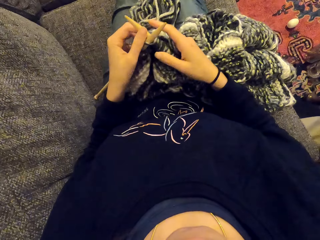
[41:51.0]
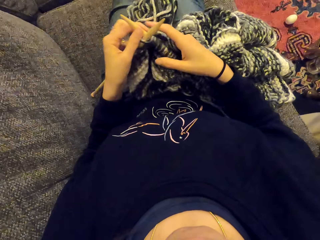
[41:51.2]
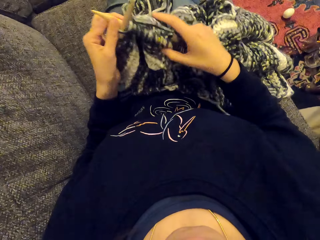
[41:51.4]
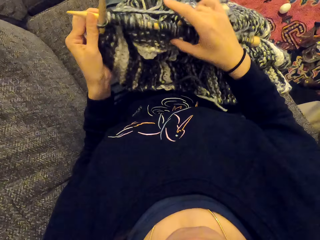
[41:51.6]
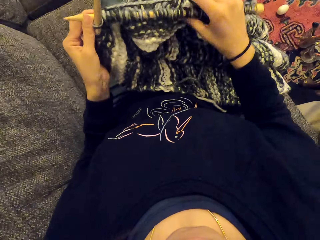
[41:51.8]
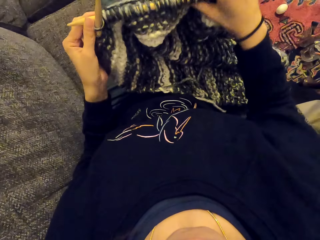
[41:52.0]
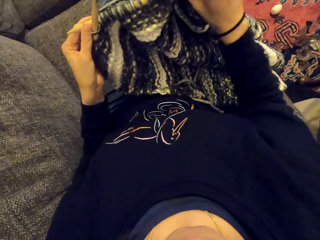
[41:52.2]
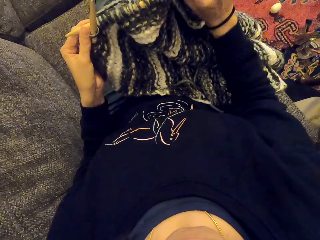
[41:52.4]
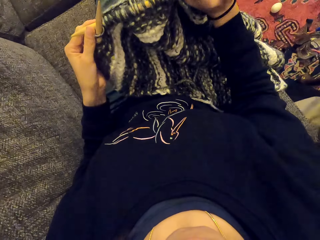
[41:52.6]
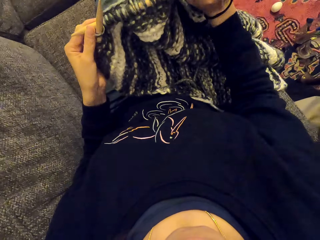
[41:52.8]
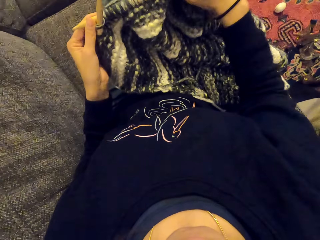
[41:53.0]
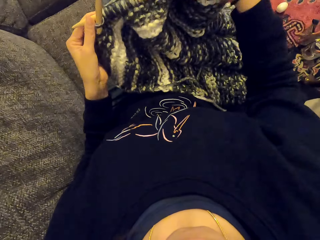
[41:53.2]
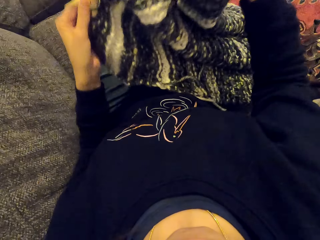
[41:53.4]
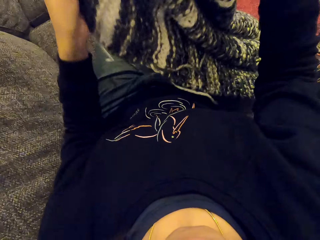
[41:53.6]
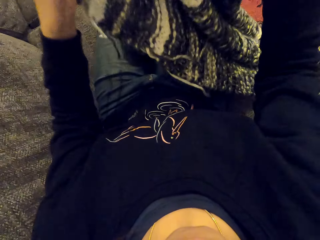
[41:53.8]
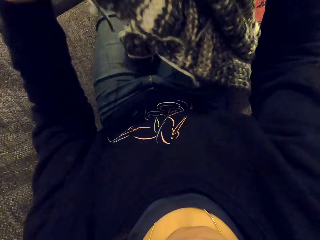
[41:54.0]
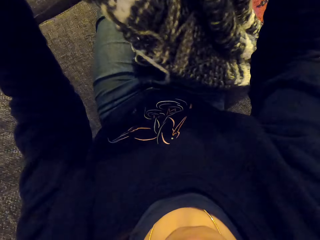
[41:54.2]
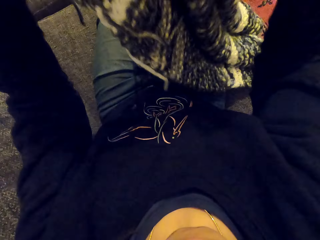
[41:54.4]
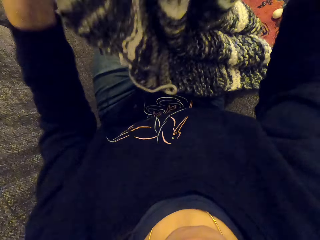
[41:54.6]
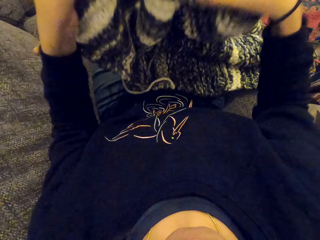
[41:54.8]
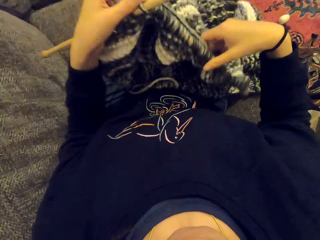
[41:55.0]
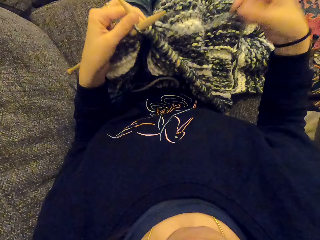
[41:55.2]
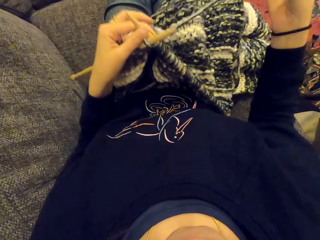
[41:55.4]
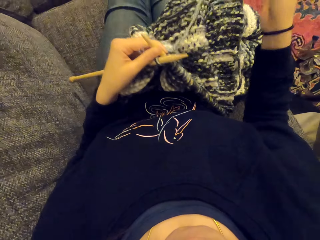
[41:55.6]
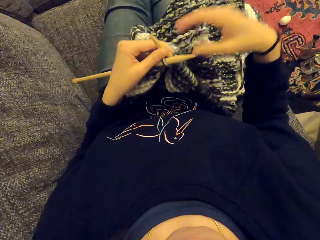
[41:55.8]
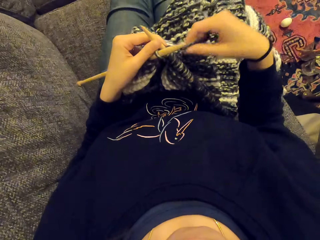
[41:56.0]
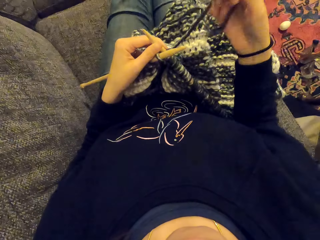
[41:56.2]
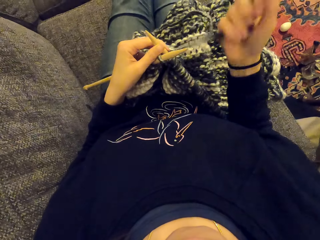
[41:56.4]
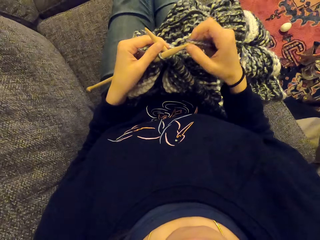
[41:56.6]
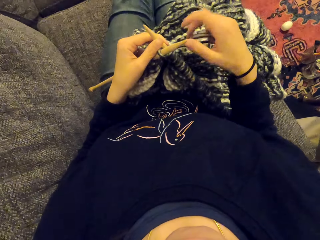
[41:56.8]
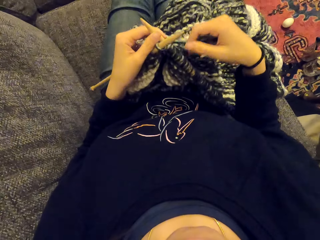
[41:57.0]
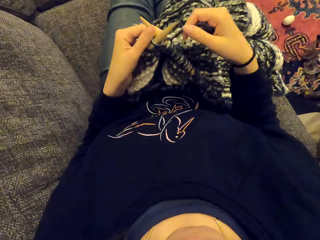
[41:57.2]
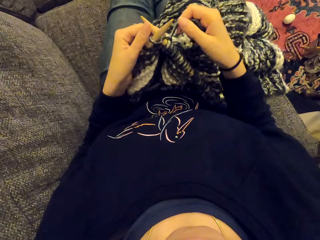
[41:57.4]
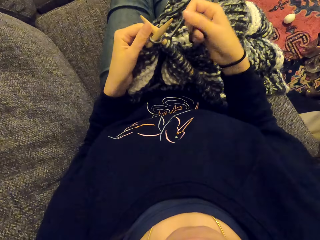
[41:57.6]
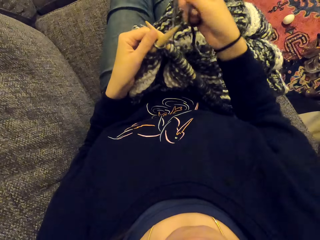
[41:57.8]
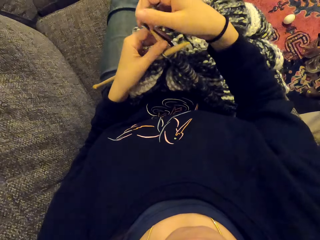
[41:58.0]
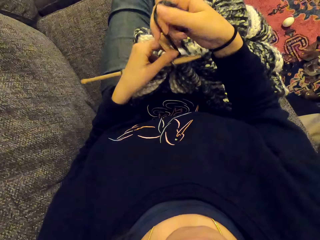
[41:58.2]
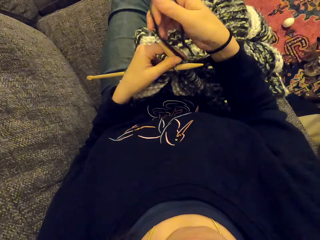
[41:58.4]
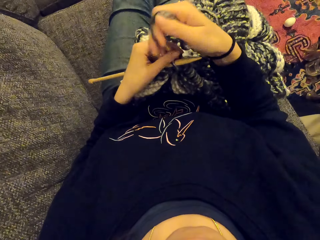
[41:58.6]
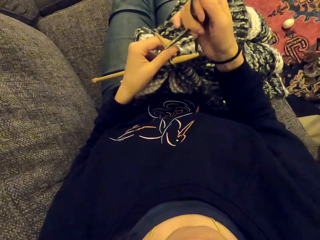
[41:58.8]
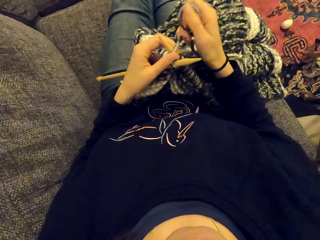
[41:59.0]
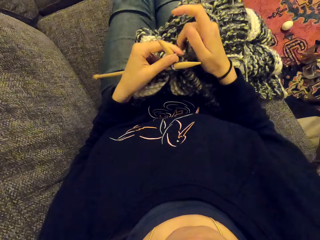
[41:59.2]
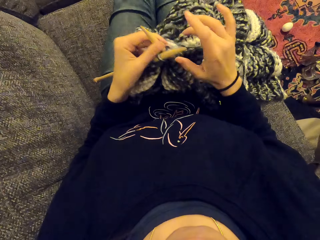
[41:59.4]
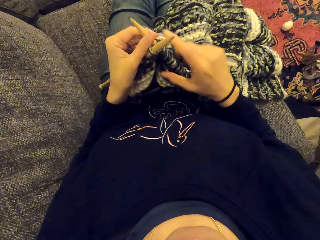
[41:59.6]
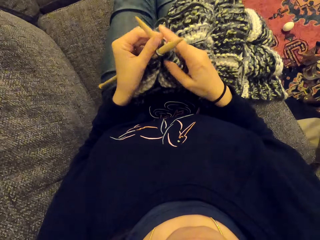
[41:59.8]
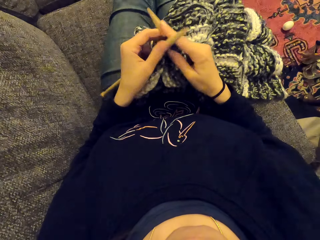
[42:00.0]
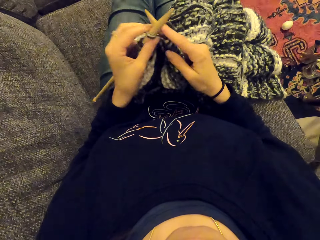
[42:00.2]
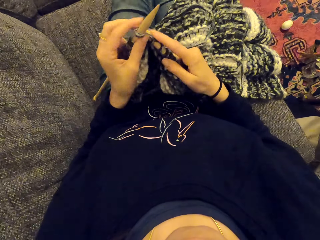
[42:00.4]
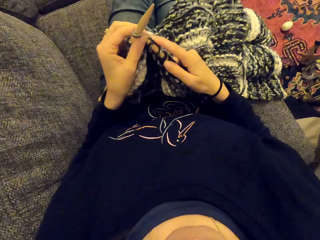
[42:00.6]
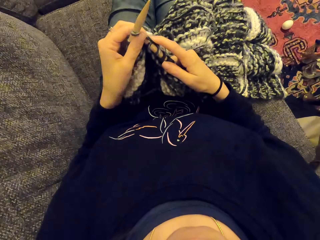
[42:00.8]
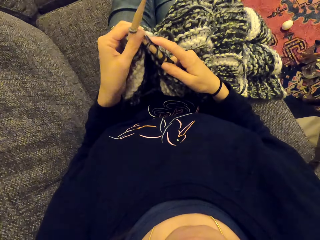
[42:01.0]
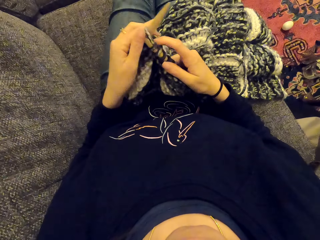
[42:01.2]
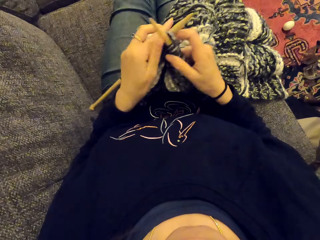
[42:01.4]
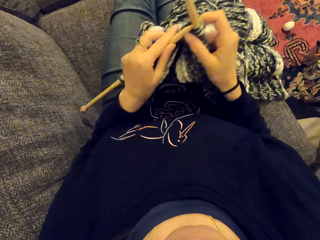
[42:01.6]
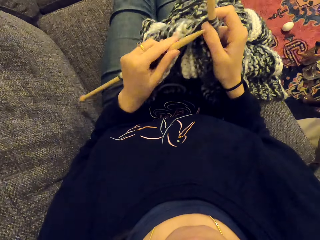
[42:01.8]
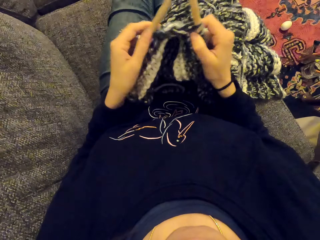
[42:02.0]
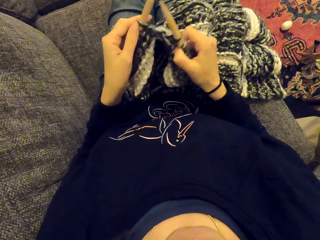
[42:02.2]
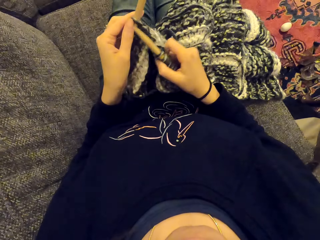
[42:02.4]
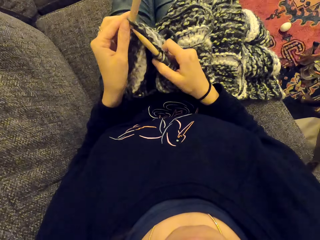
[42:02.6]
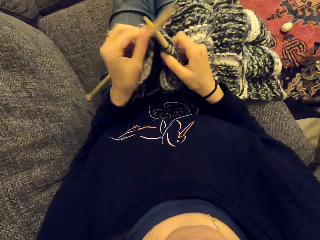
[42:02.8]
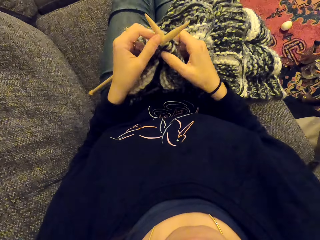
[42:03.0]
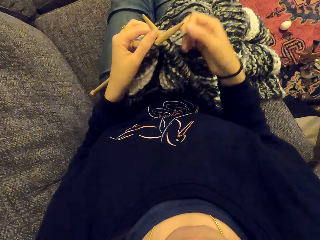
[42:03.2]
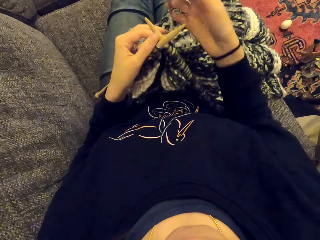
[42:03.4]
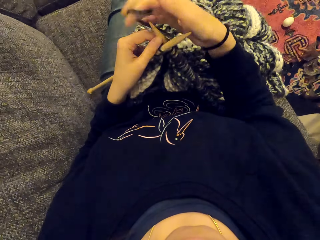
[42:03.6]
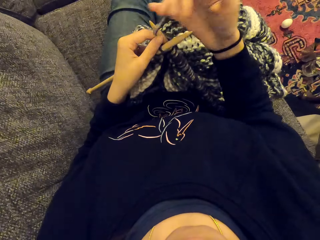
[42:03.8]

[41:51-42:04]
The camera wearer fixes the cloth. They hold the fabric. They fix the piece of cloth. They sew the piece of cloth. They knit the fabric.

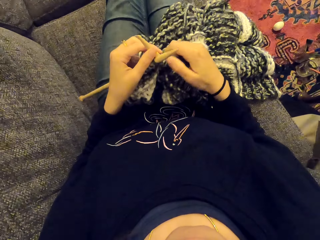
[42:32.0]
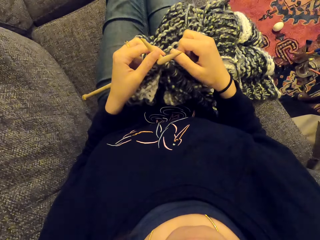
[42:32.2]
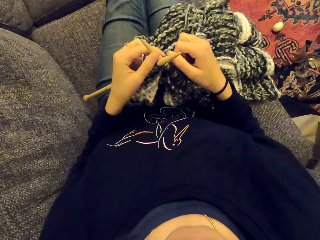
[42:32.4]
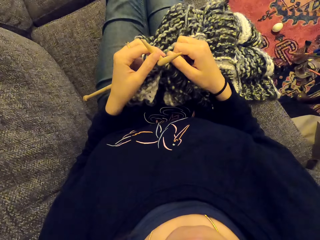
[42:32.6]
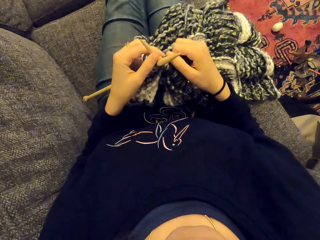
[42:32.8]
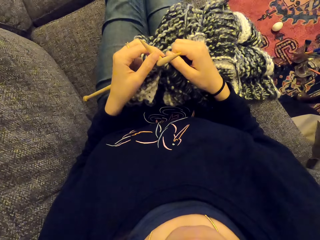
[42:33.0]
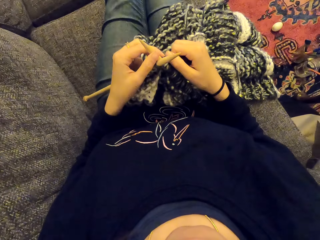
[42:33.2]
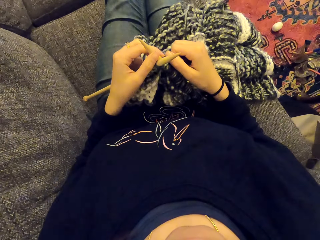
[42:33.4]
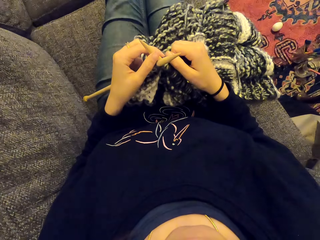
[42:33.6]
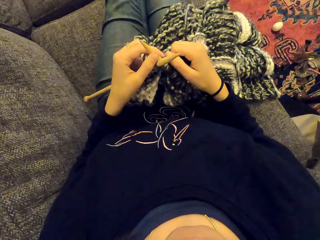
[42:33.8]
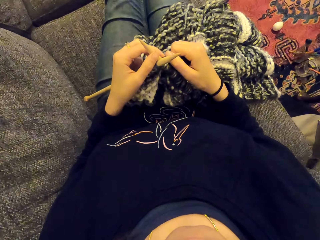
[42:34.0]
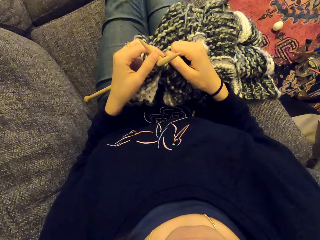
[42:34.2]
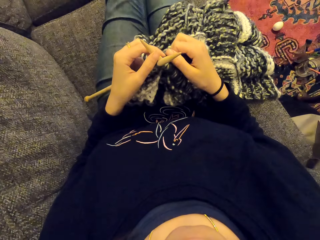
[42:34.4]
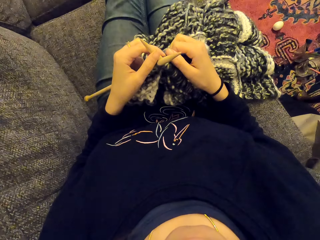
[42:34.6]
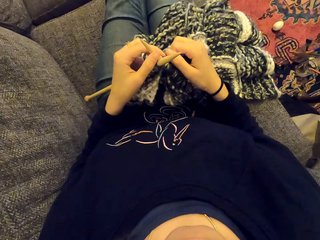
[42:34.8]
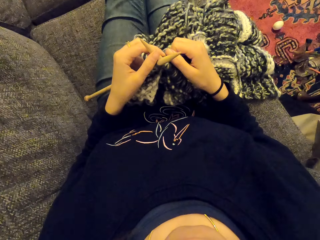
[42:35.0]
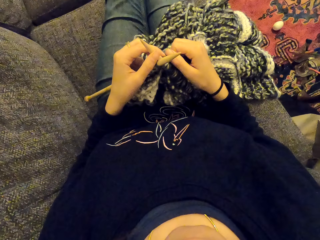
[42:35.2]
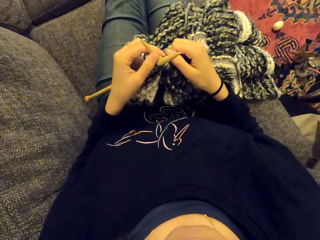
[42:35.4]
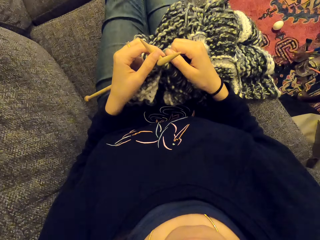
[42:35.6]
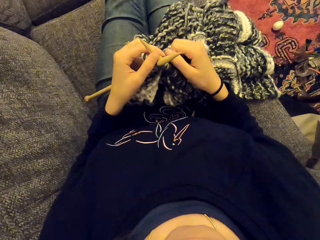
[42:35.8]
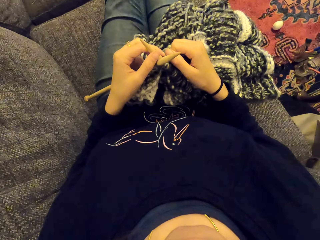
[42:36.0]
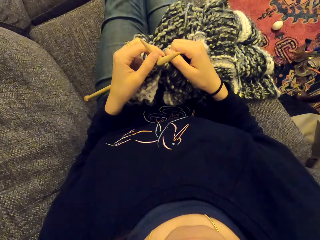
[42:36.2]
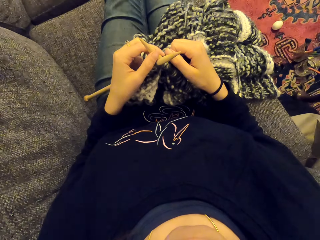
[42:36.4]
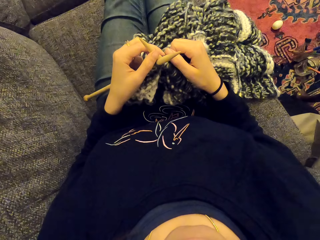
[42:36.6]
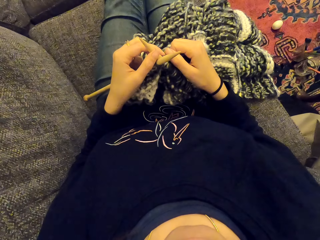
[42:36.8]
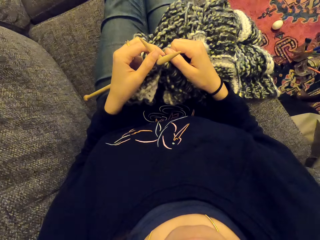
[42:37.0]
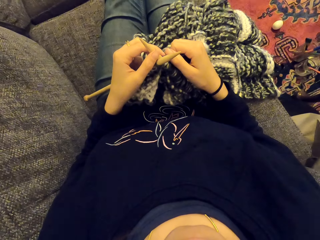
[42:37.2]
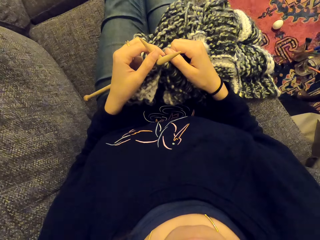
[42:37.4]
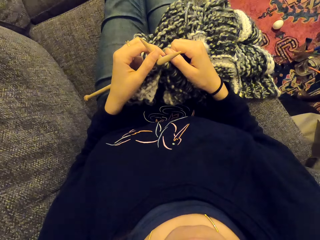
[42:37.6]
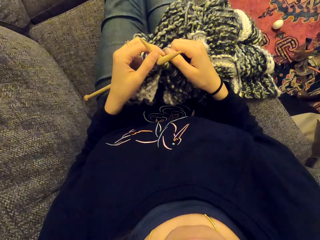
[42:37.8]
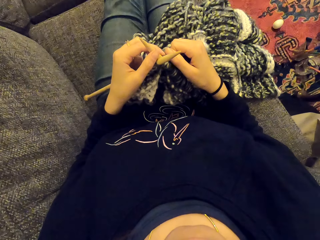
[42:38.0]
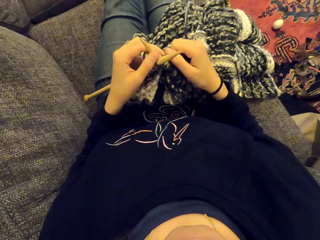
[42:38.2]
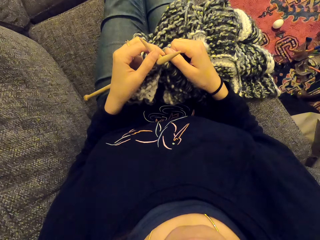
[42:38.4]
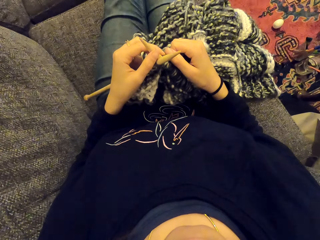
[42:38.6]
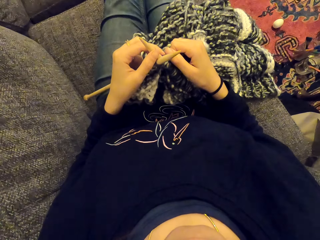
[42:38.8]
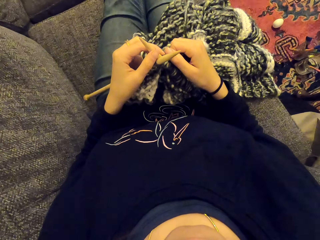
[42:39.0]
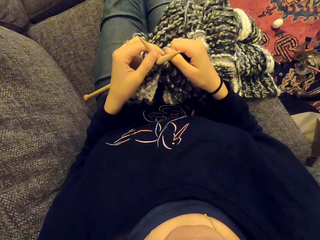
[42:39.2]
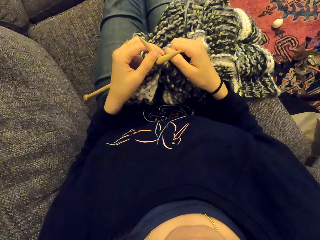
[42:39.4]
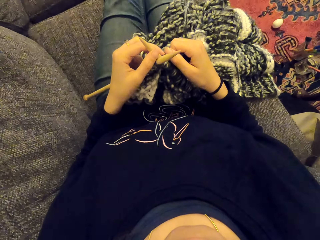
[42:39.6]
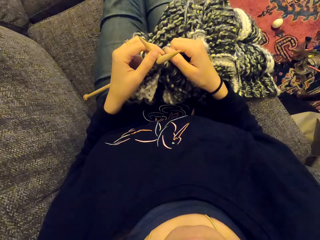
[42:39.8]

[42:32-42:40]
The camera wearer stares at something.
